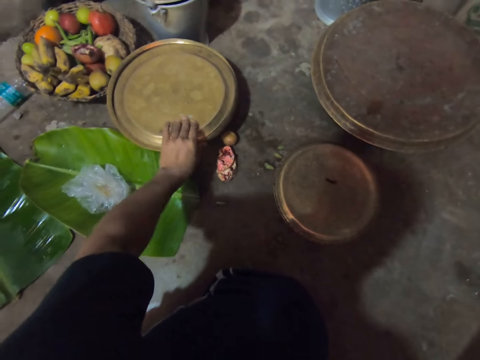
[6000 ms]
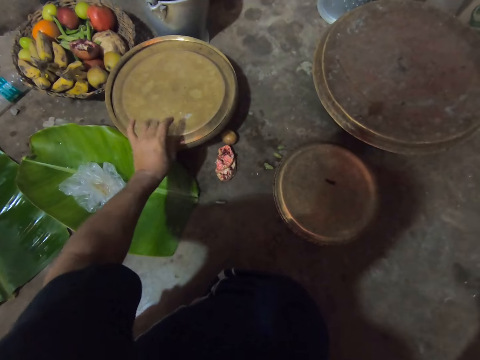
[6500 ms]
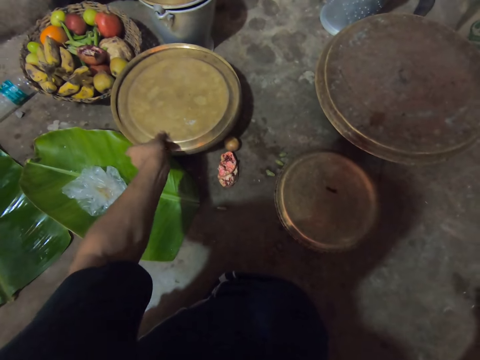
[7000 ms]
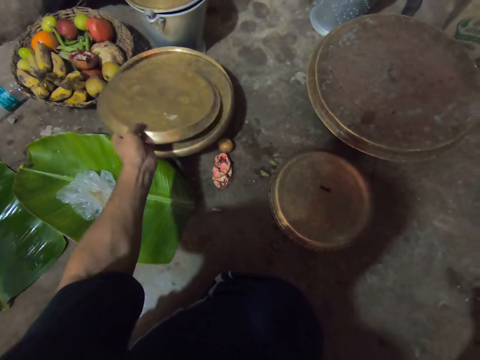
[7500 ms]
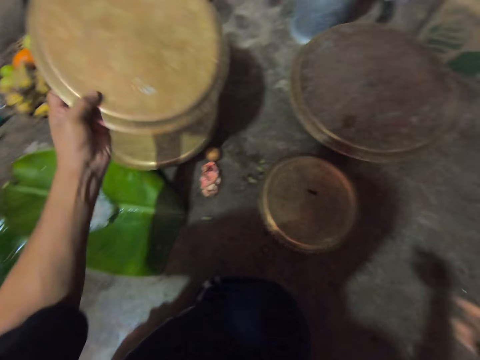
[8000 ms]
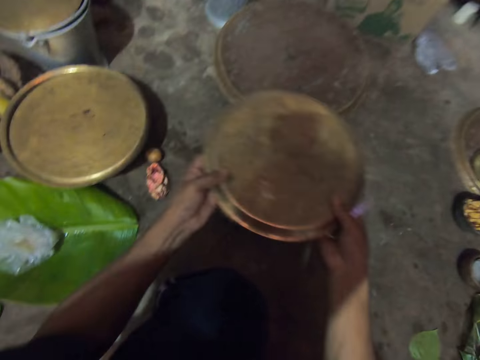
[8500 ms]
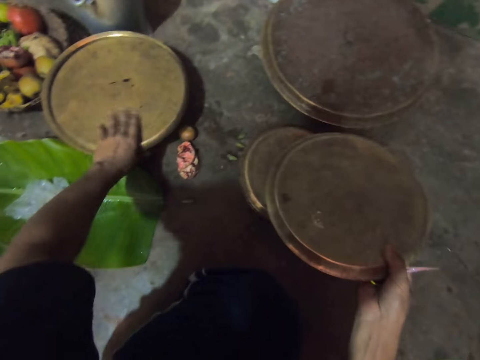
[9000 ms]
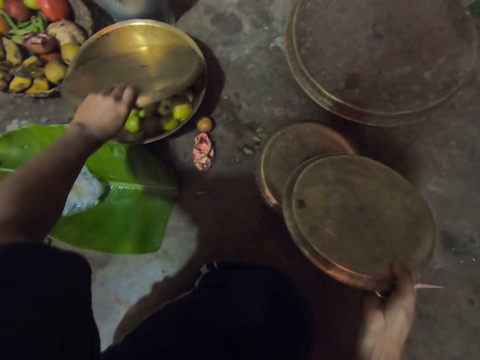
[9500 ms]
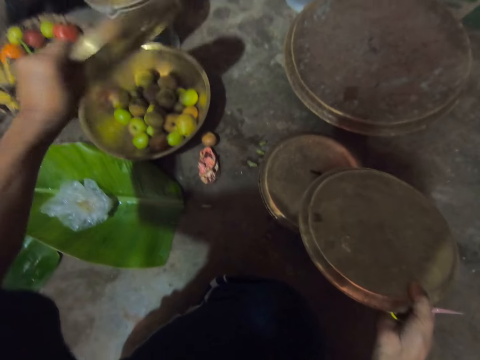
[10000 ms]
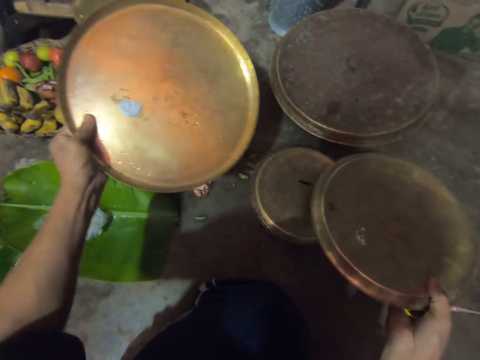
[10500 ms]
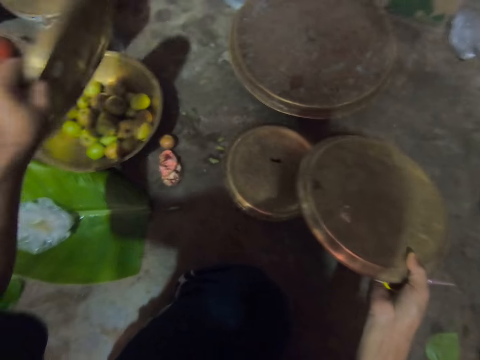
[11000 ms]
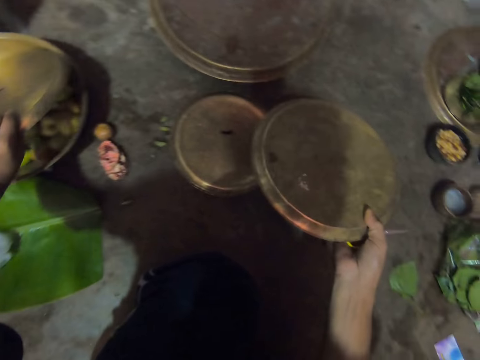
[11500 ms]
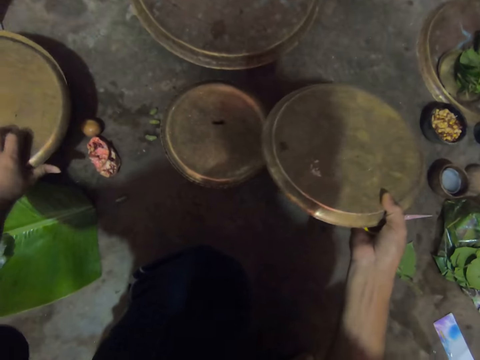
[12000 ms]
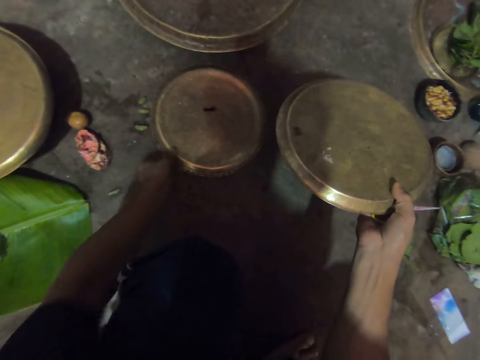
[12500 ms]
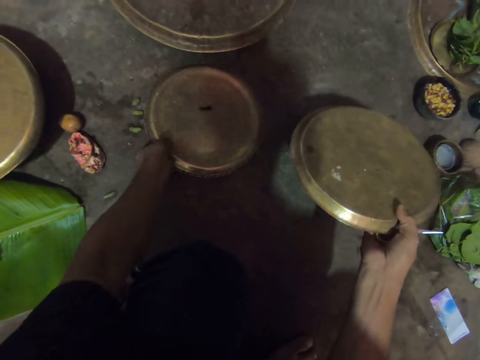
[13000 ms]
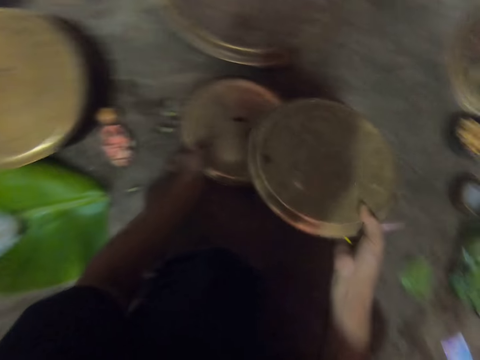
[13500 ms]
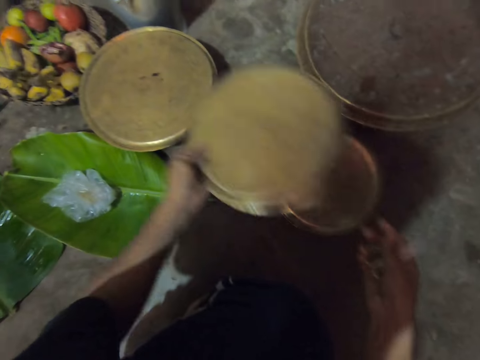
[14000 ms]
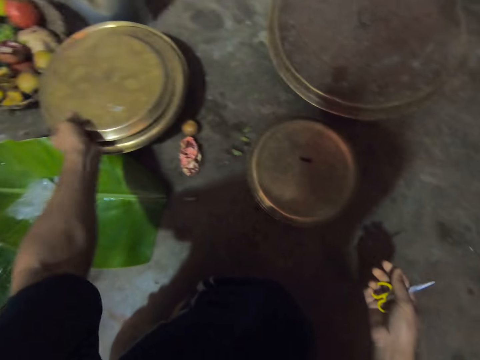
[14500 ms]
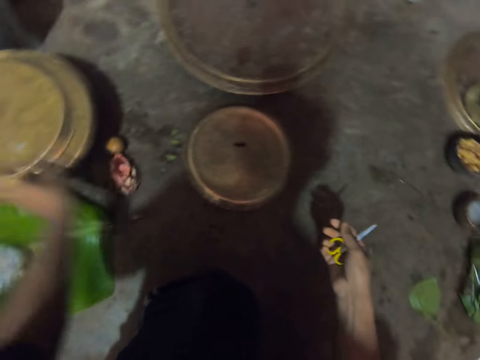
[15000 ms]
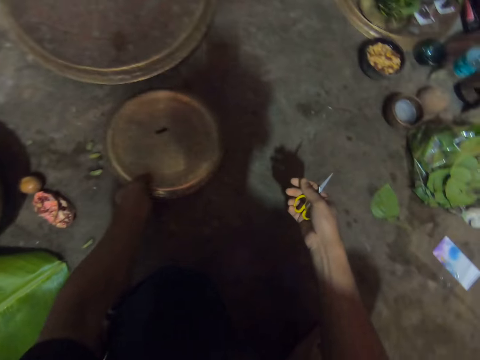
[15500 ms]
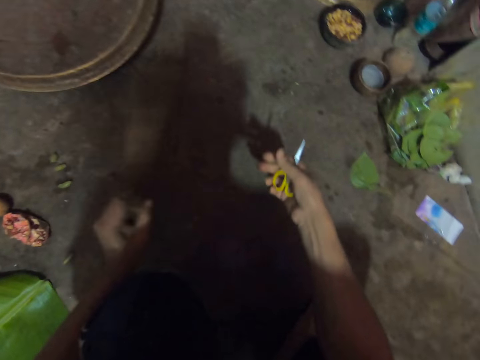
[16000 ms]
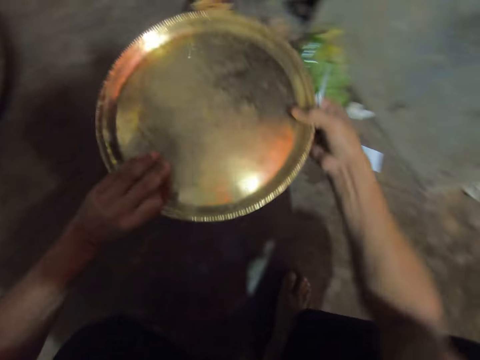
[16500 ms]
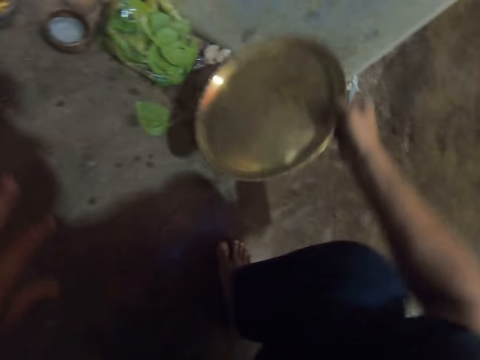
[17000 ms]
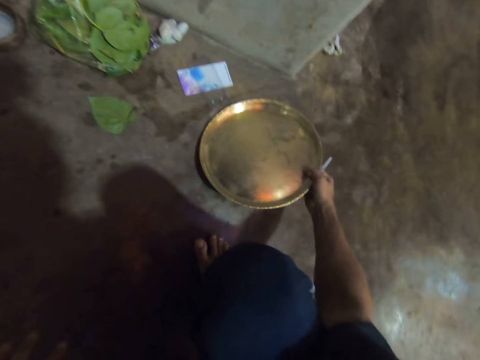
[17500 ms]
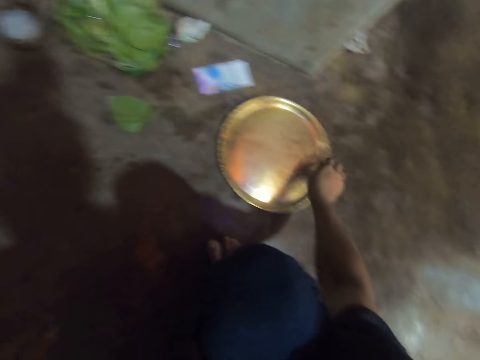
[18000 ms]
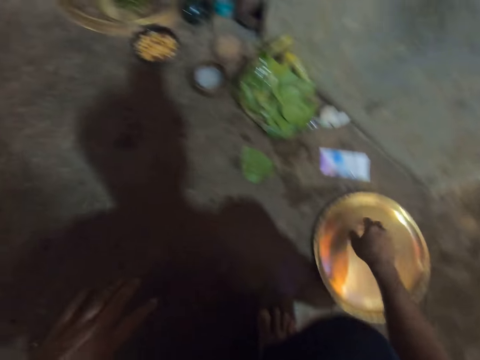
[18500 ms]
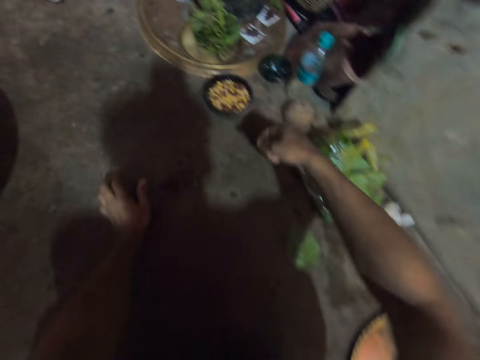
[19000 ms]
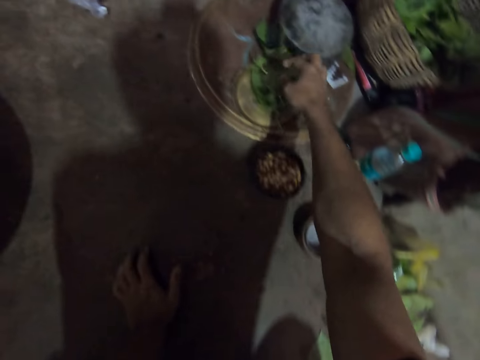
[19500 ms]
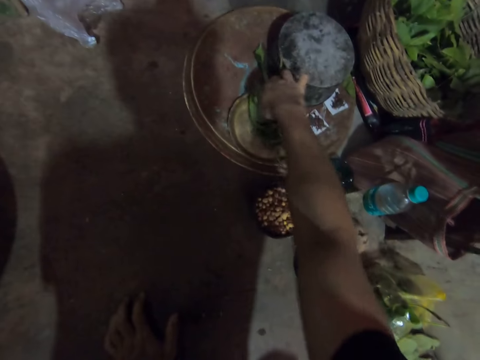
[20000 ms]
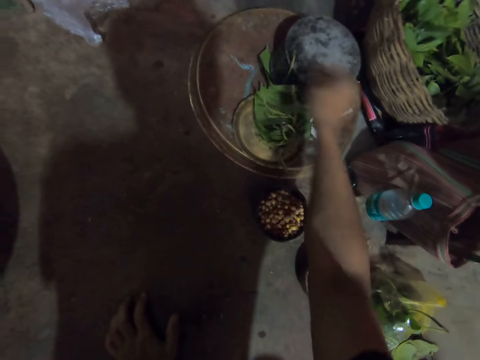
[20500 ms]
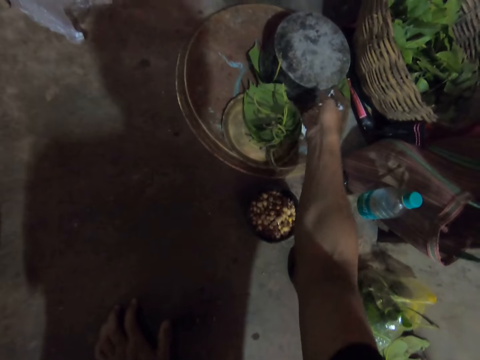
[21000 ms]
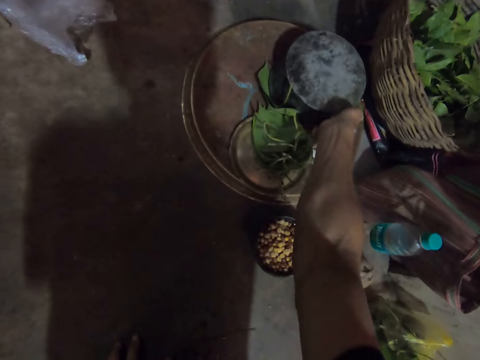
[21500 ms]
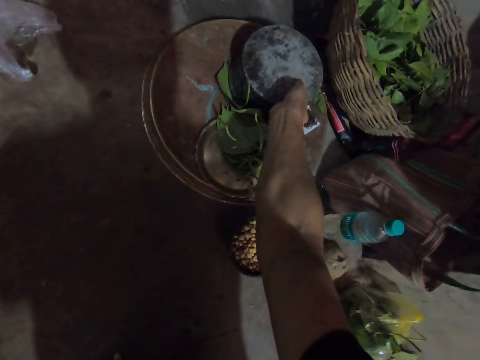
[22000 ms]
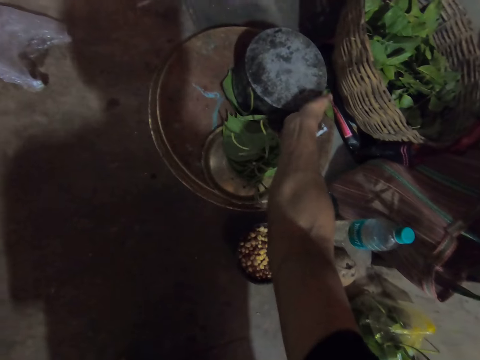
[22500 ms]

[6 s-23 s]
The camera wearer lifts a tray from the others. He passes the tray to his right hand. He picks up a tray from the pot on the floor with his left hand. He inspects the tray. He places the tray in his left hand onto the pot on the floor. He touches a tray on a small pot on the floor with his left hand. He holds the tray on the floor. He passes the tray in his right hand to his left hand. He places the tray in his left hand onto the pot on the floor. He picks up the tray from the small pot on the floor with his left hand. He turns the tray with his left hand. He passes the tray to his right hand. He places the tray onto the floor. He drops the pair of scissors in his right hand onto the tray. He leans on the floor. He adjusts leaves on the tray with his right hand. He adjusts a pot on the tray with his right hand.

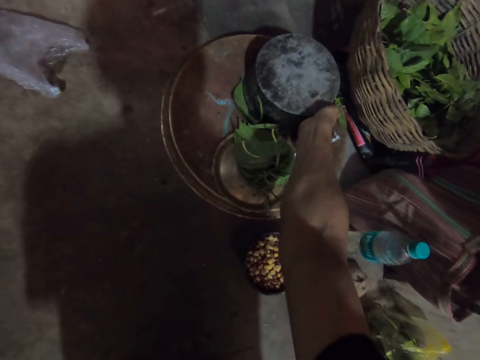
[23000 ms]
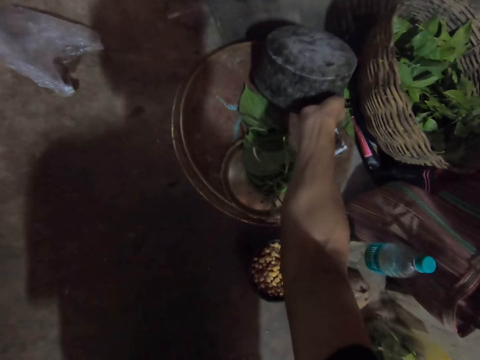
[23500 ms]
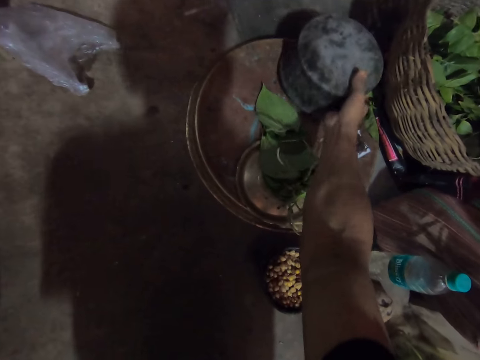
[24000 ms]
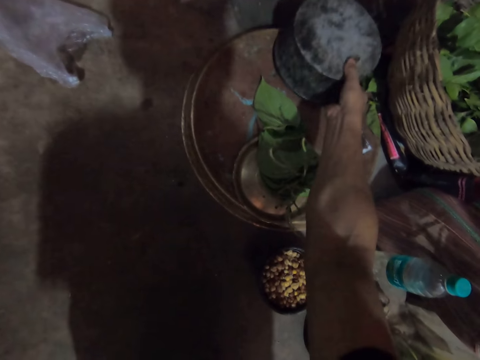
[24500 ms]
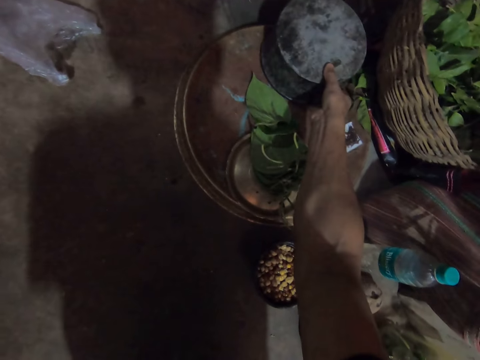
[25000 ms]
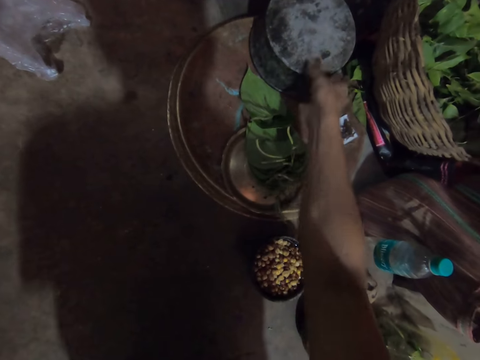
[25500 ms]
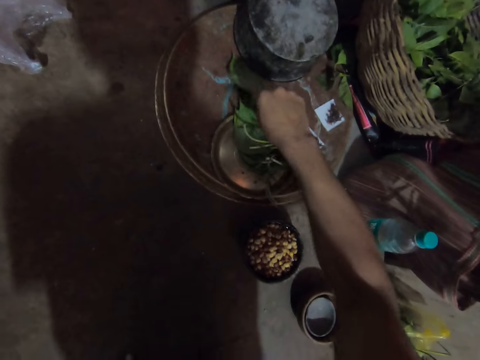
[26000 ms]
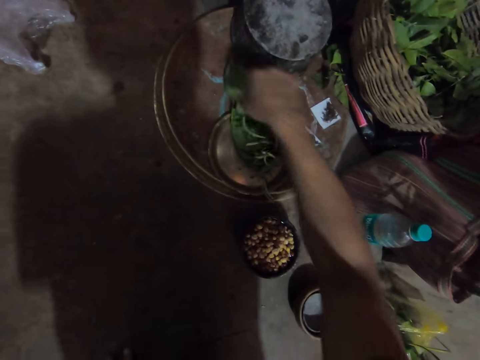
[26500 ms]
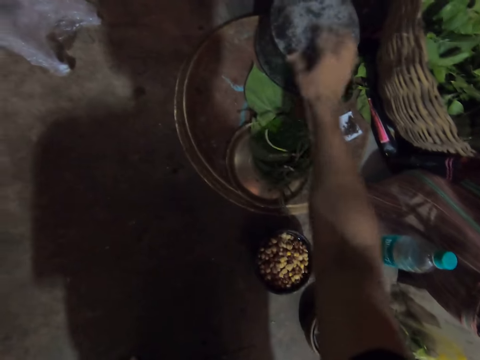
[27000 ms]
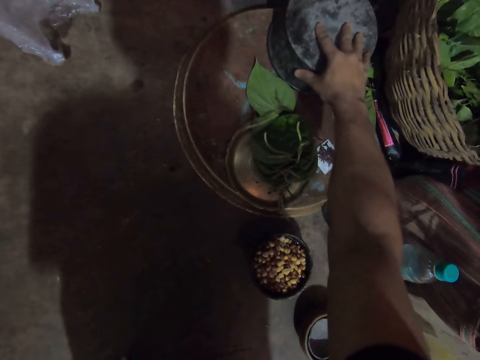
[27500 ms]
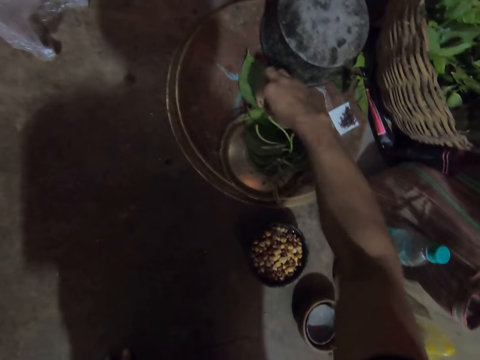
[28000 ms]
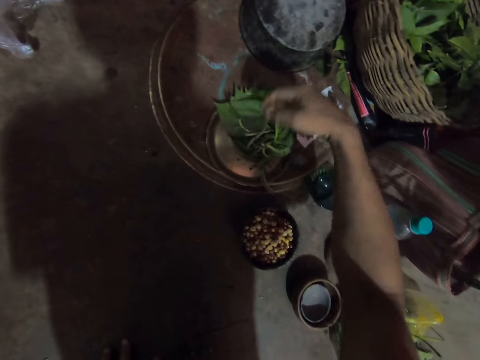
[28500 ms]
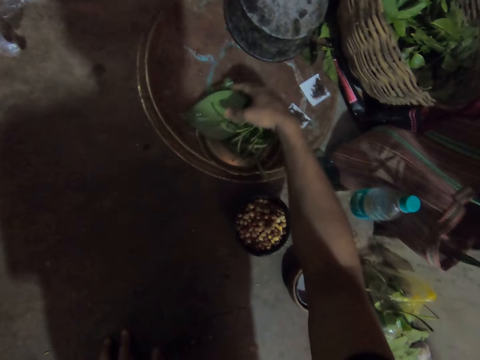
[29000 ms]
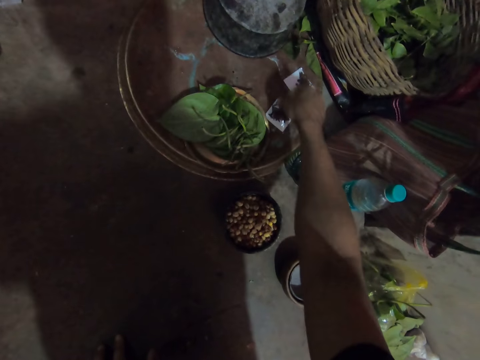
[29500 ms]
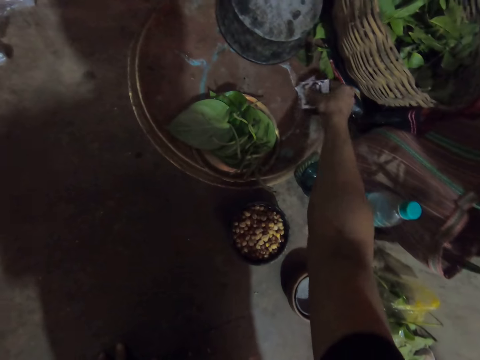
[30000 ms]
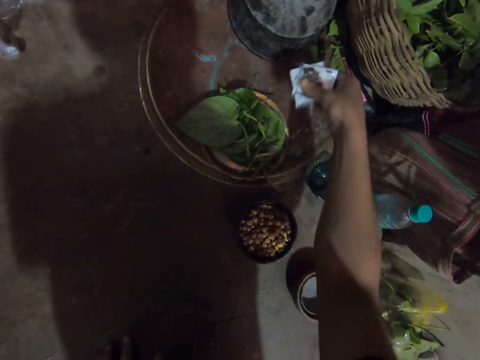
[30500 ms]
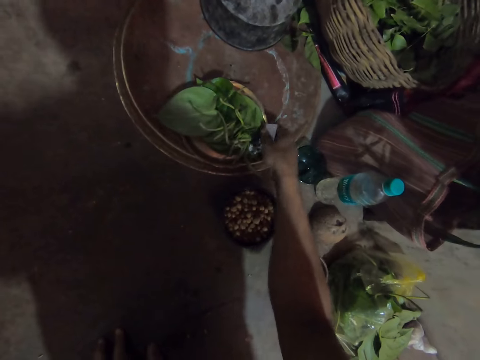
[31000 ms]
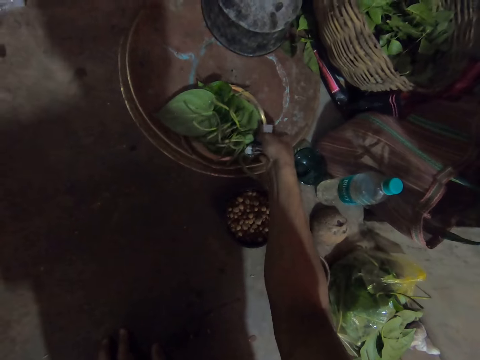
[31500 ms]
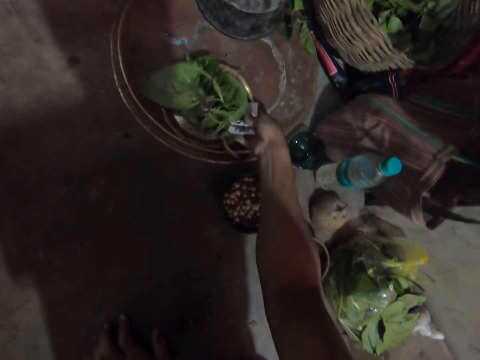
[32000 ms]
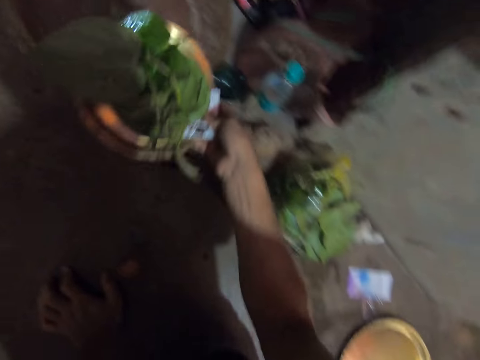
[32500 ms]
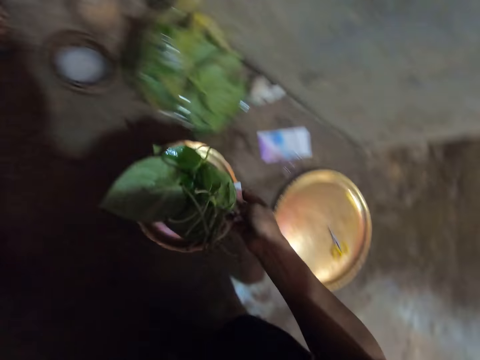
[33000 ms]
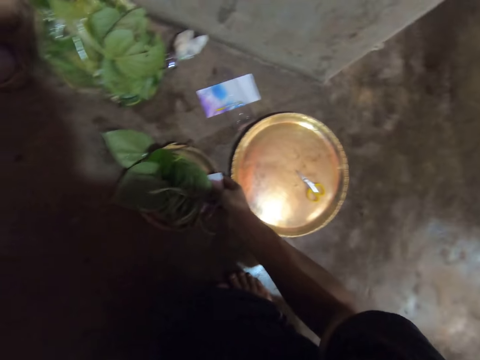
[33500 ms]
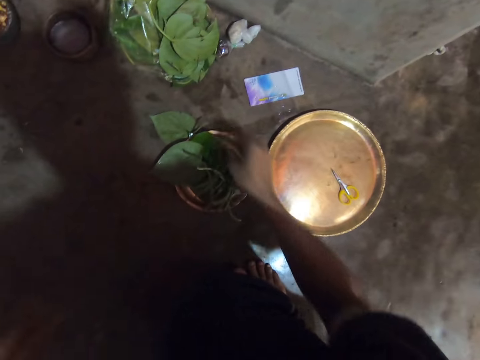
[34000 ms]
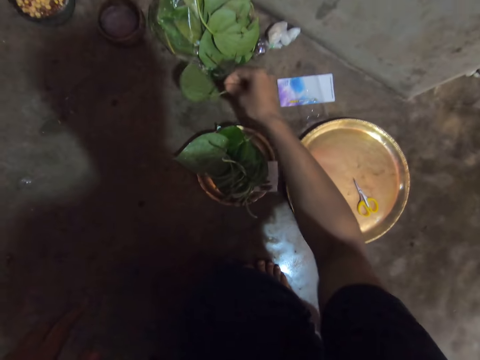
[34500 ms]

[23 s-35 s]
The camera wearer lifts a cooking pot with his right hand. He moves the cooking pot on a tray. He adjusts the leaves on the tray with his right hand. He adjusts the pot on the tray with his right hand. He adjusts the leaves on the tray with his right hand. He lifts a leaf from the tray and drops the leaf in the tray. He picks up sachets or packs of pins from the tray with his right hand. He picks up the tray of leaves with his right hand. He places the tray of leaves onto the floor. He picks leaves from the floor into the tray with his right hand.
